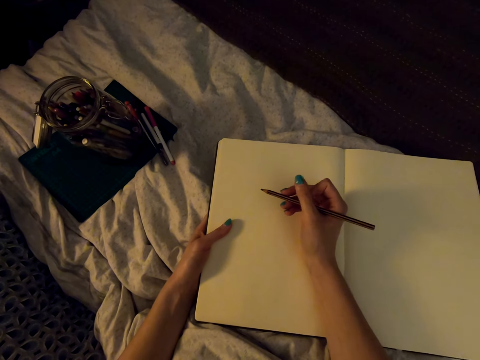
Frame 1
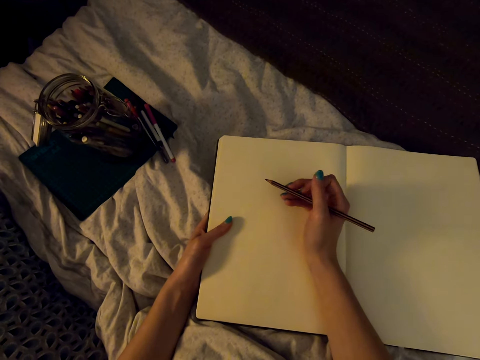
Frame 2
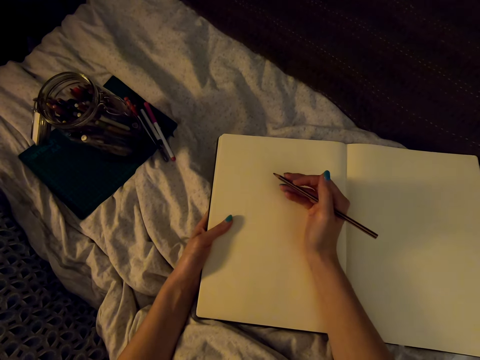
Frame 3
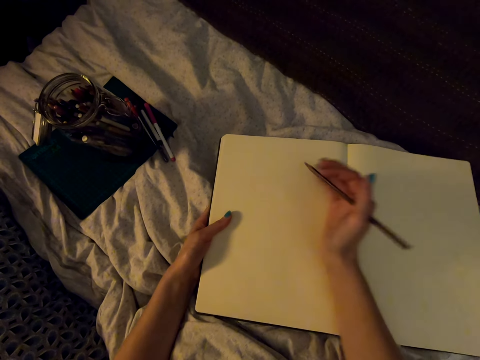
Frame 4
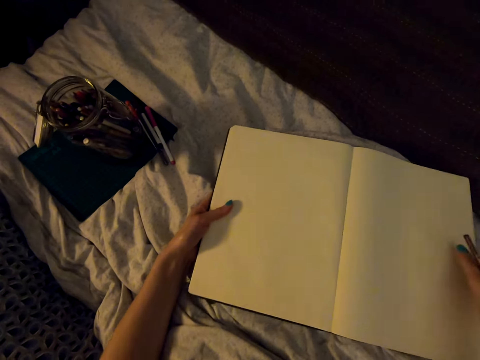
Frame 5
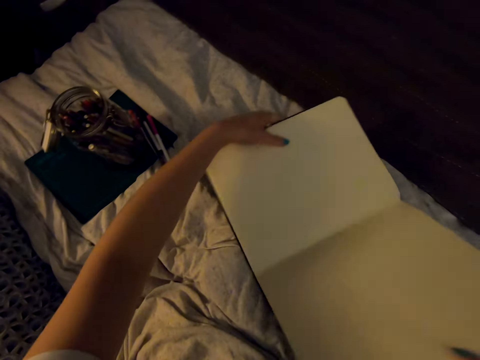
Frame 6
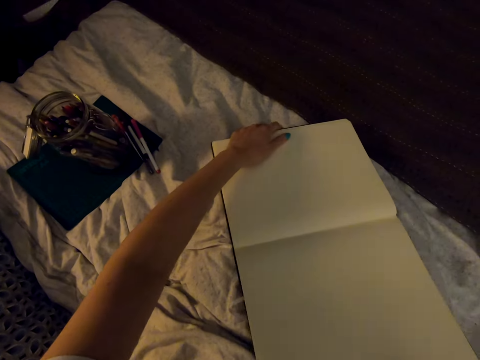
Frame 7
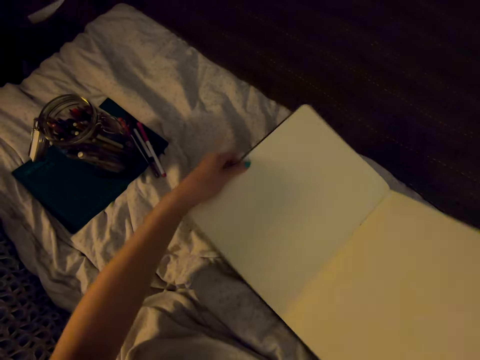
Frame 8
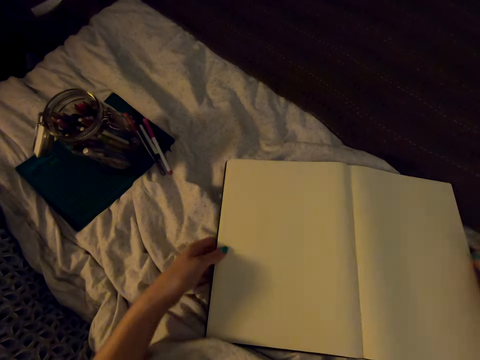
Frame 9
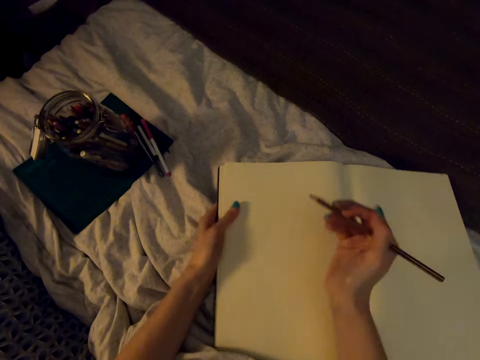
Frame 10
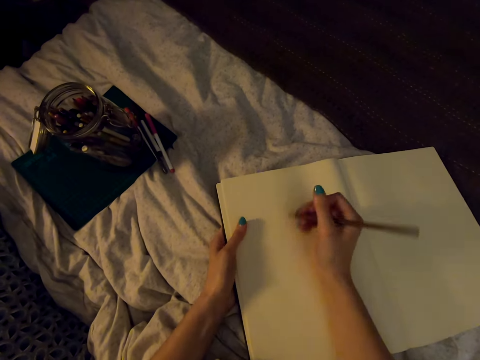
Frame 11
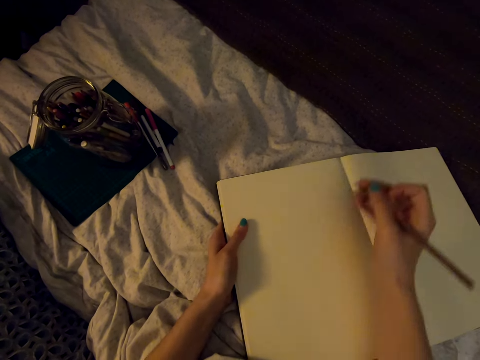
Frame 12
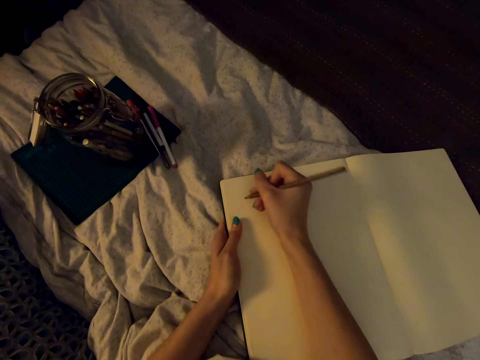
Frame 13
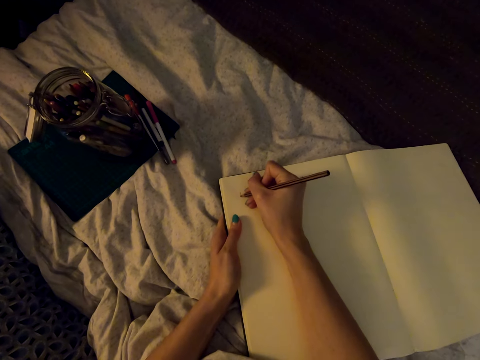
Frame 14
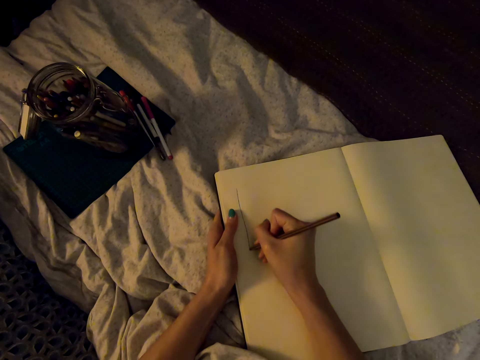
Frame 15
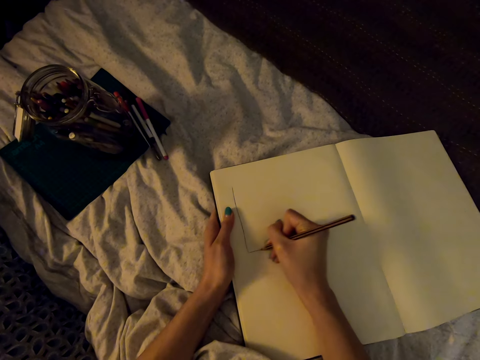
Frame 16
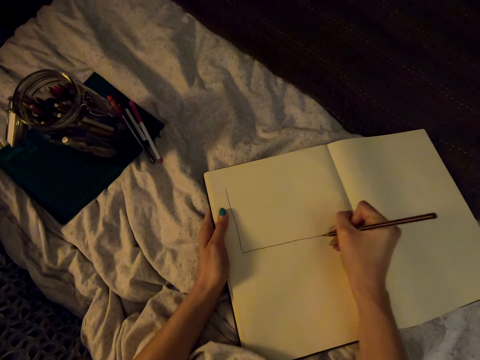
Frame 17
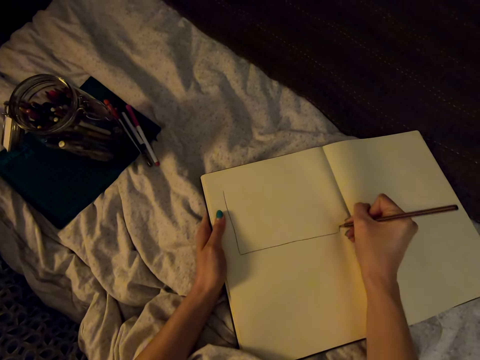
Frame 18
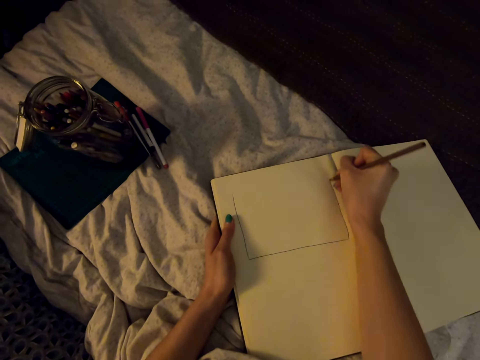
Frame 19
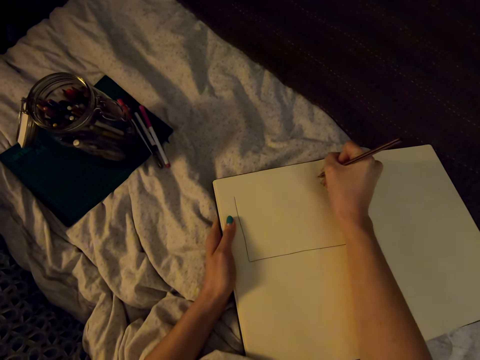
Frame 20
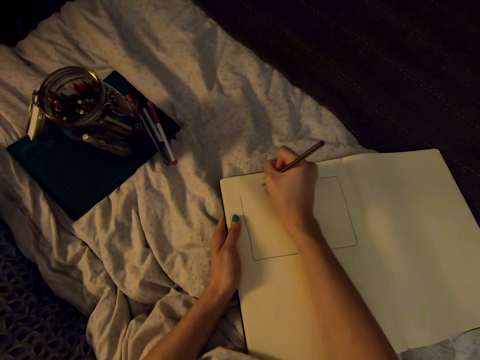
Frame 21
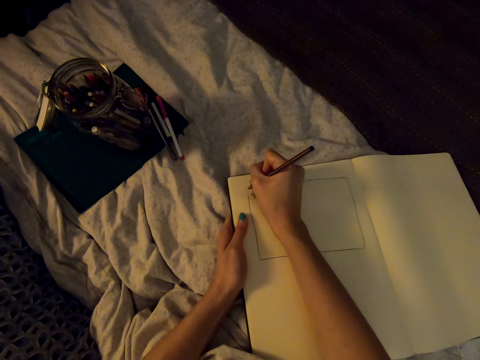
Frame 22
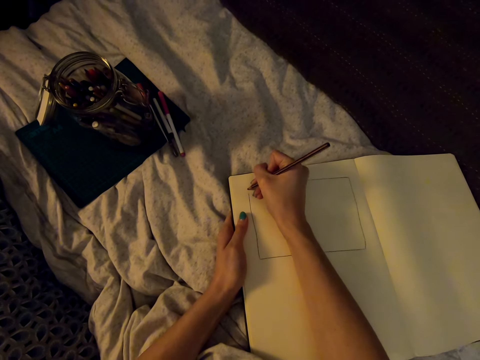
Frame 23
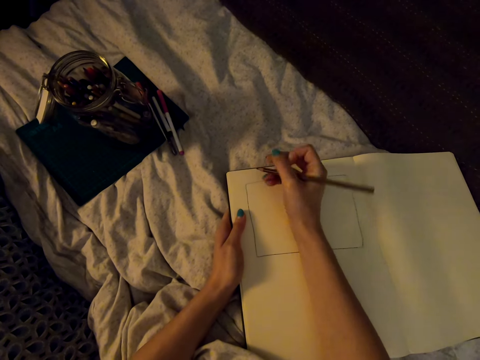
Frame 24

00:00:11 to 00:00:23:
The camera wearer adjusts the drawing book. They turn the drawing book. They draw on the drawing book with the pencil.

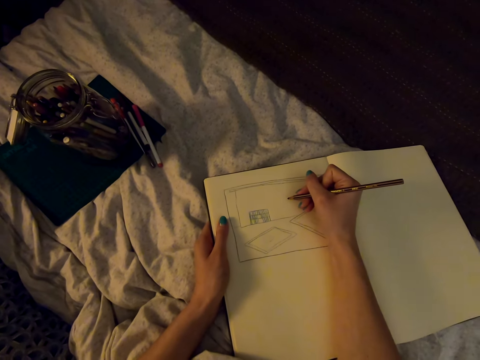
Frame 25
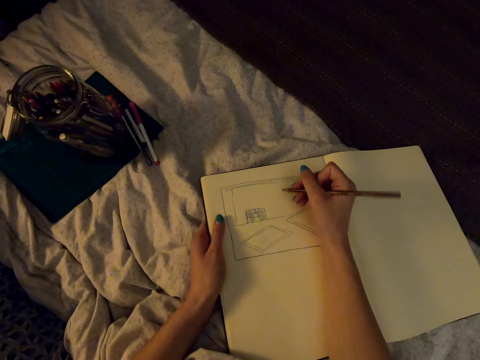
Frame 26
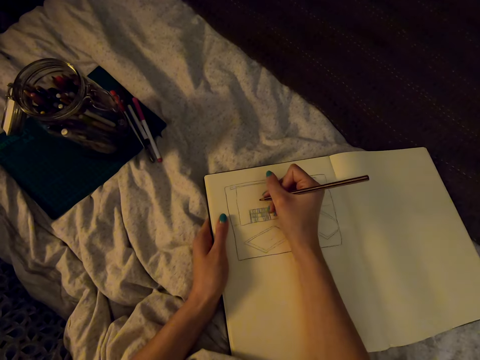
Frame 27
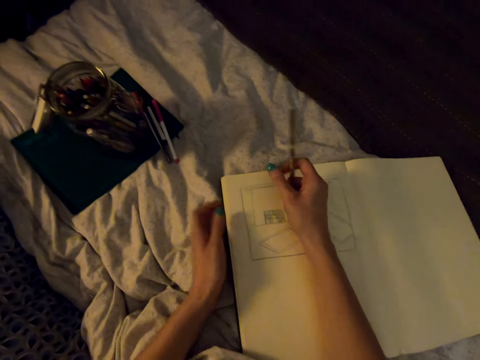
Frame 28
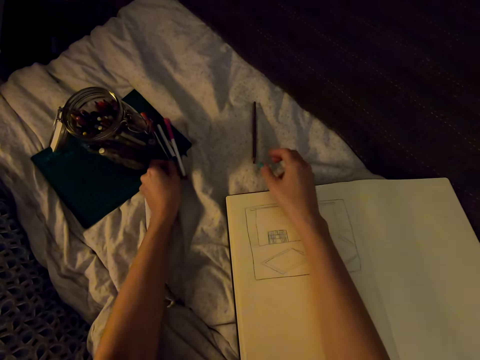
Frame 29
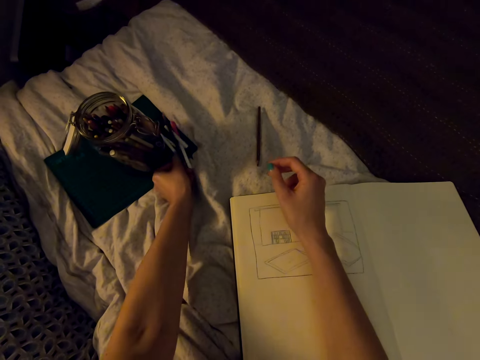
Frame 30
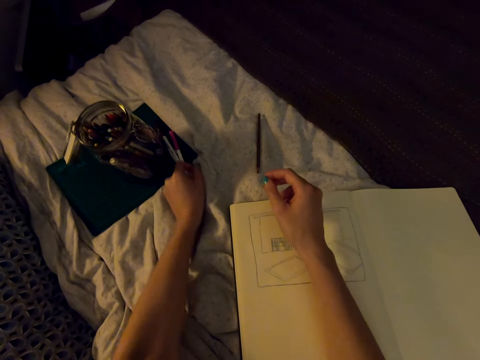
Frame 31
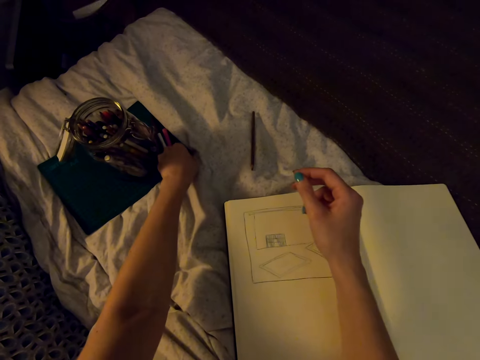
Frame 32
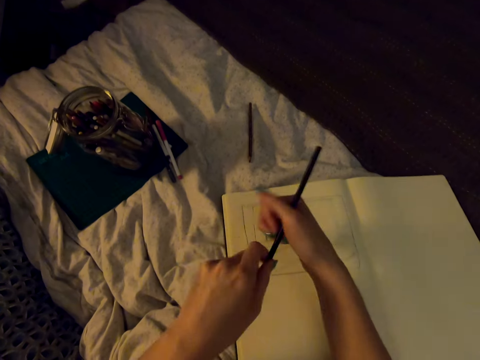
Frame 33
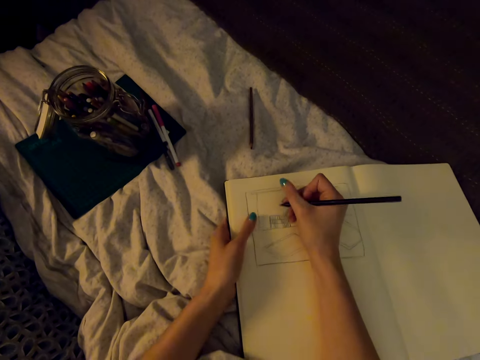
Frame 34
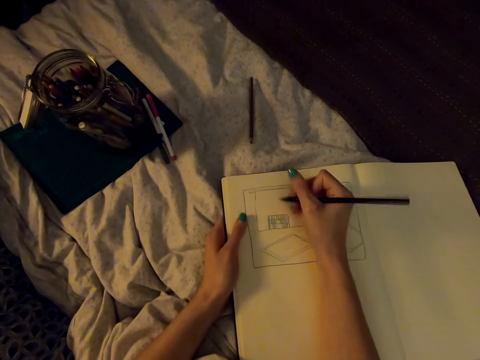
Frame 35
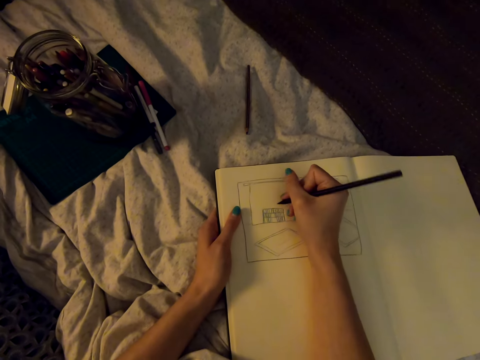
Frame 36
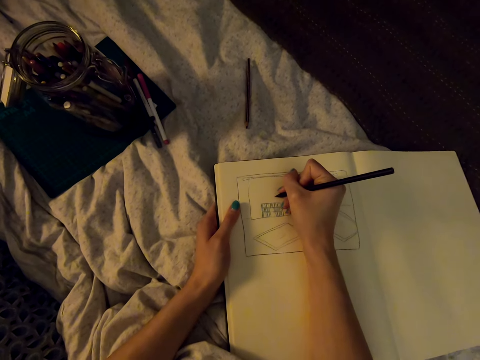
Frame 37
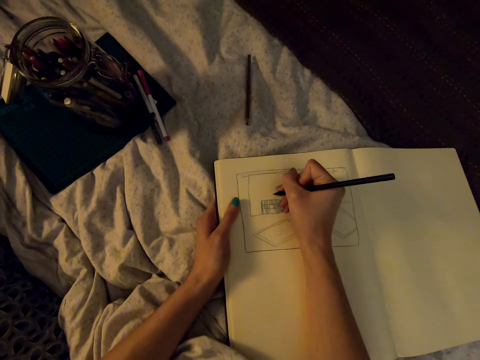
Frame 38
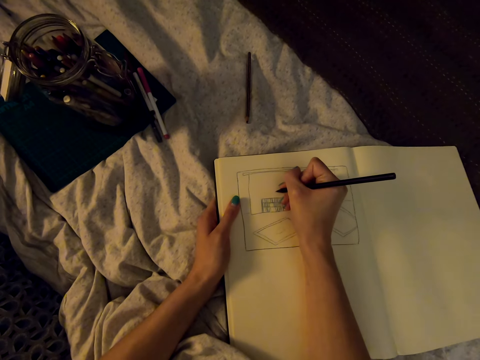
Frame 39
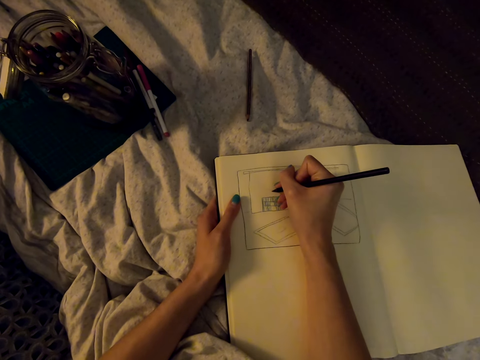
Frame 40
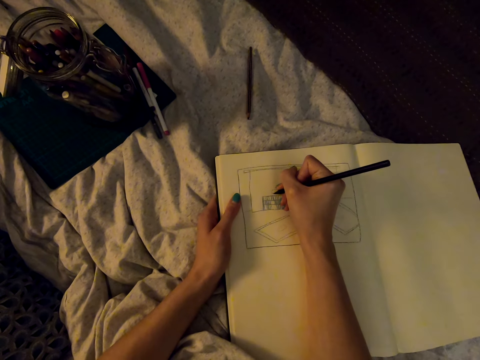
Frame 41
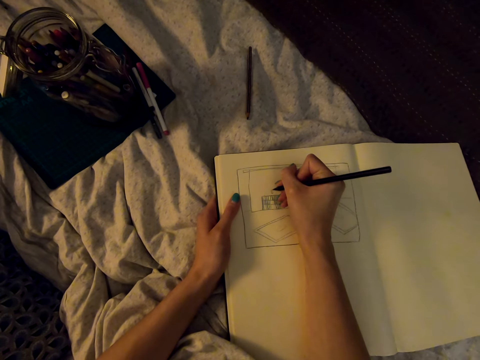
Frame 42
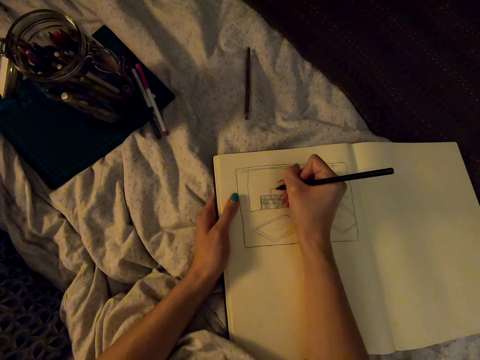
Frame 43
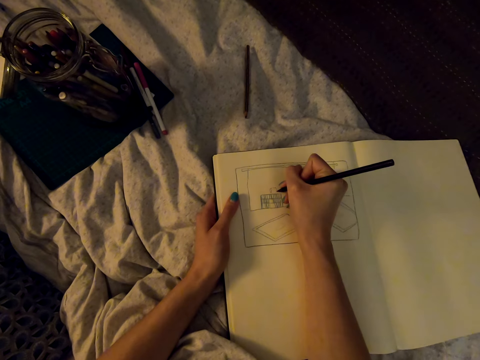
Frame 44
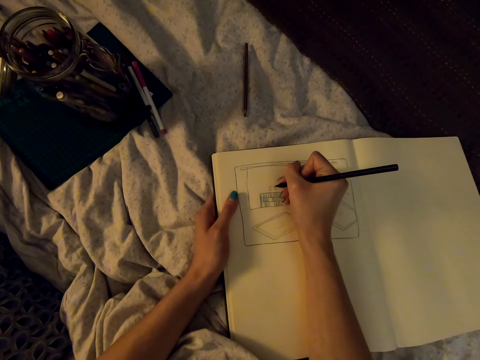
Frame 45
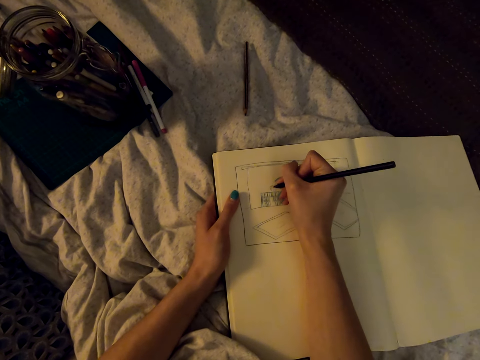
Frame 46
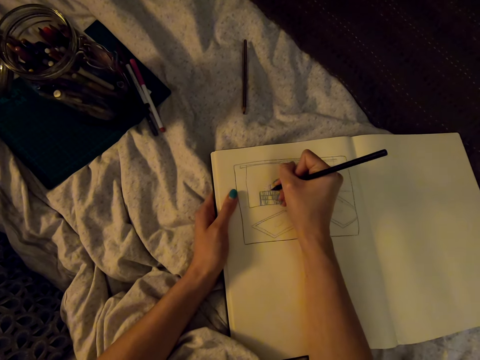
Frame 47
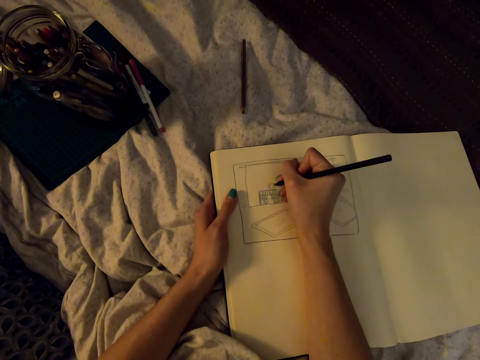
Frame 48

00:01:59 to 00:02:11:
The camera wearer throws the pencil on the bed. They put the pencil down. They pick up a pencil on the bed. They draw on the drawing book with the pencil.

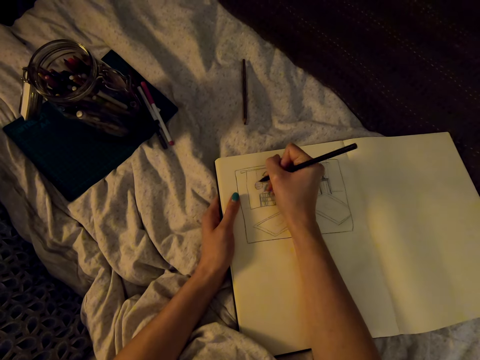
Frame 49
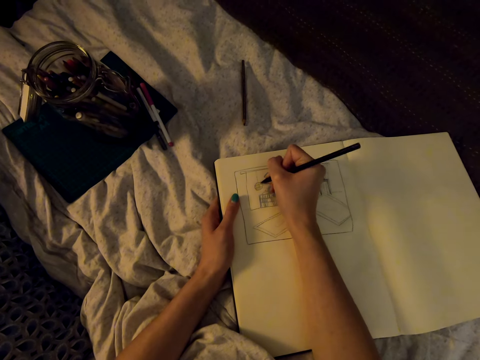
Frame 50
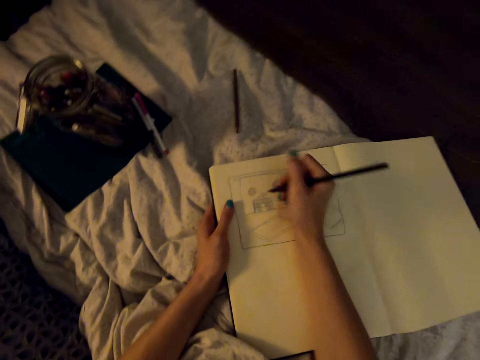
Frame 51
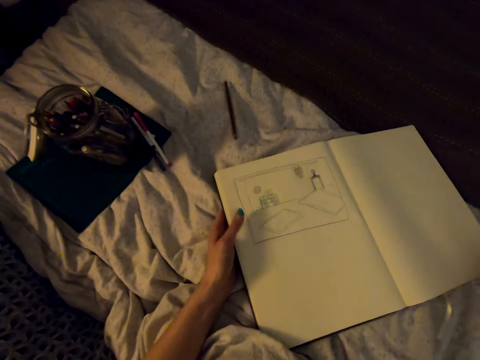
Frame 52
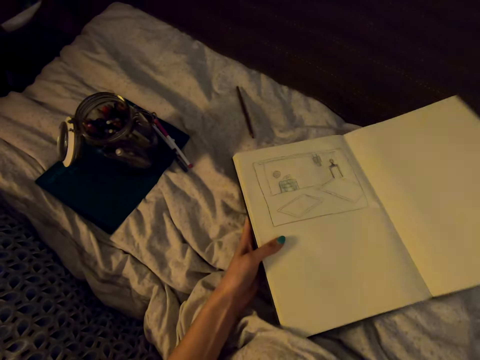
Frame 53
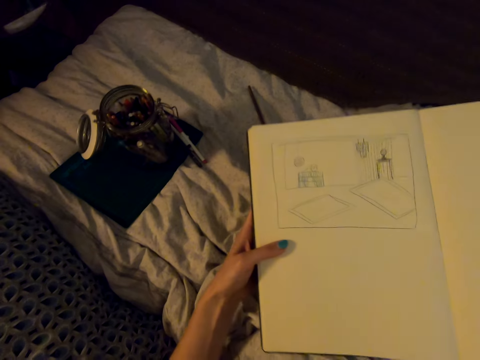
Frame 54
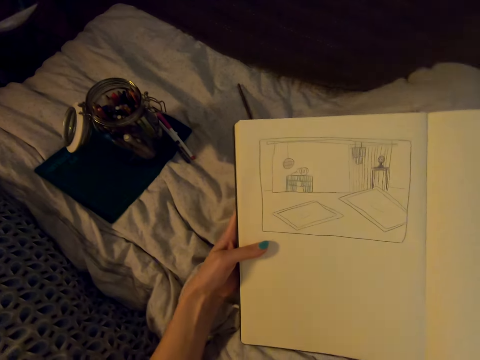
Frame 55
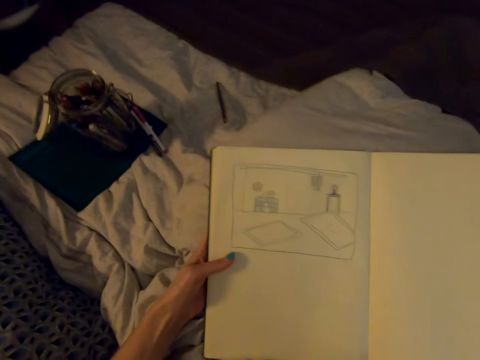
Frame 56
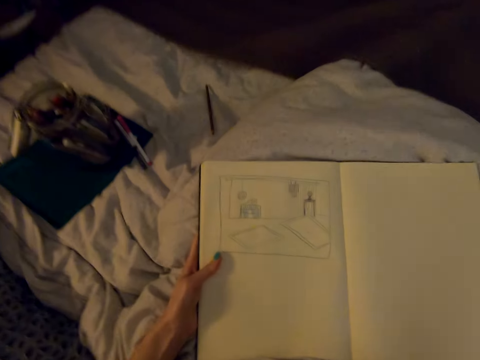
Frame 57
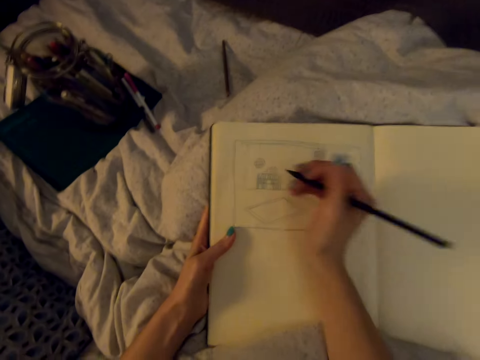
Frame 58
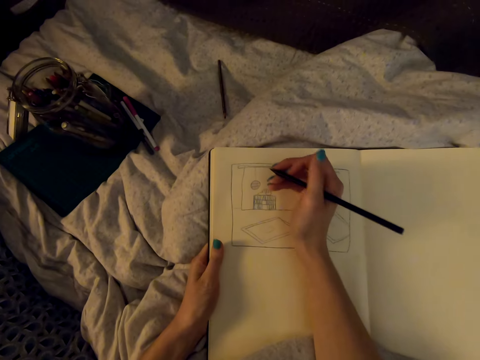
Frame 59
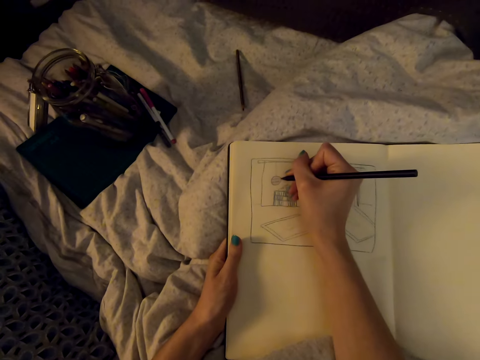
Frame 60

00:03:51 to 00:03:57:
The camera wearer picks up the drawing book. She moves her legs. She puts the drawing book down on the bed.
